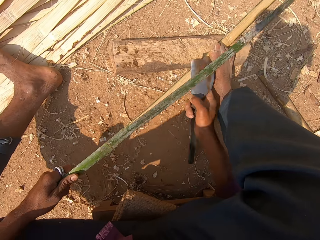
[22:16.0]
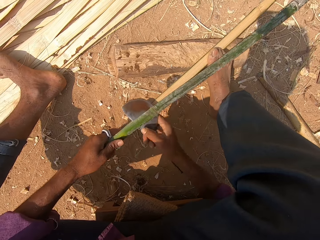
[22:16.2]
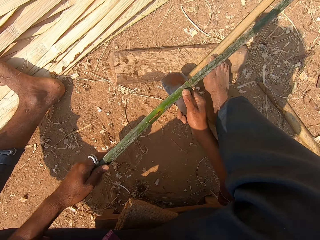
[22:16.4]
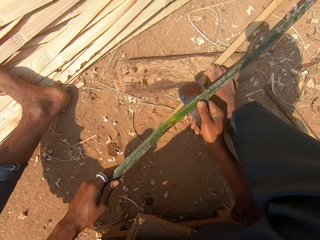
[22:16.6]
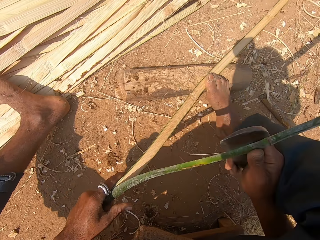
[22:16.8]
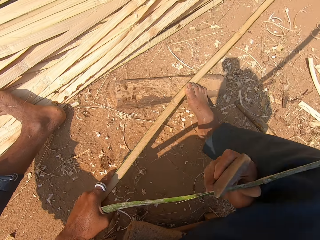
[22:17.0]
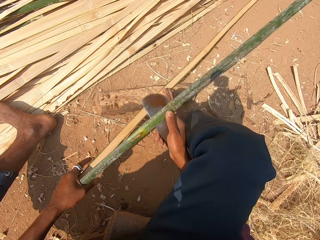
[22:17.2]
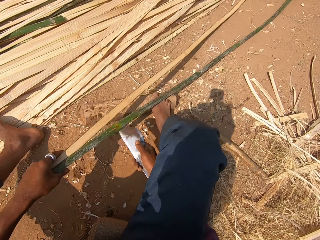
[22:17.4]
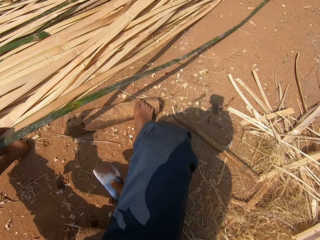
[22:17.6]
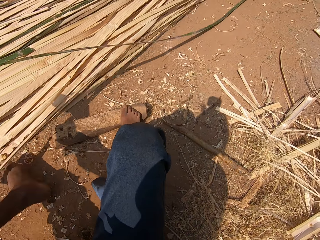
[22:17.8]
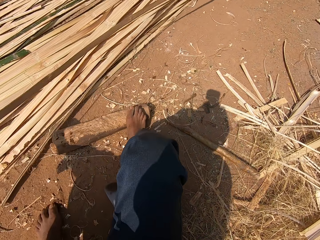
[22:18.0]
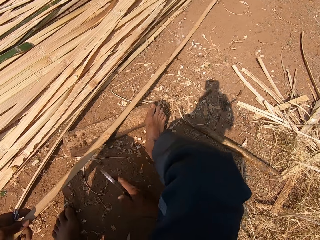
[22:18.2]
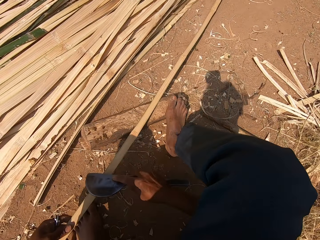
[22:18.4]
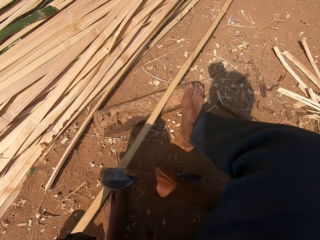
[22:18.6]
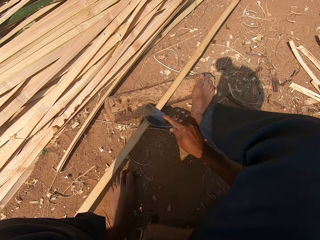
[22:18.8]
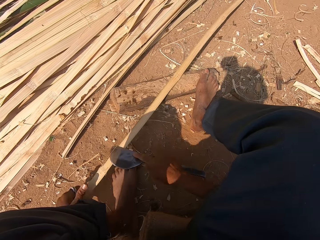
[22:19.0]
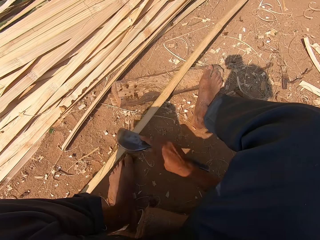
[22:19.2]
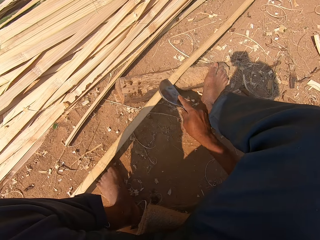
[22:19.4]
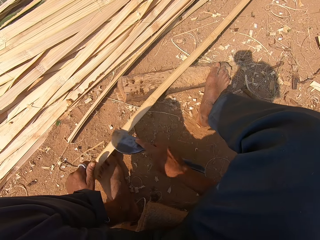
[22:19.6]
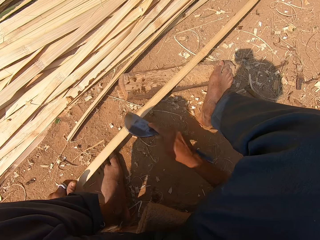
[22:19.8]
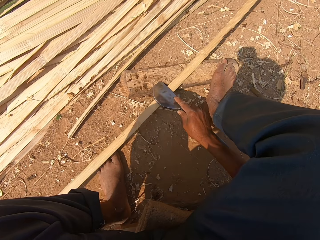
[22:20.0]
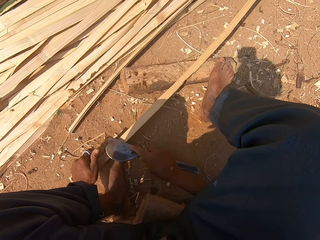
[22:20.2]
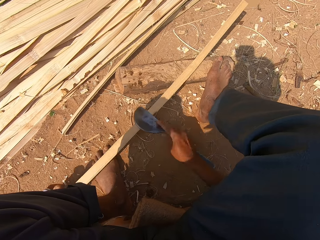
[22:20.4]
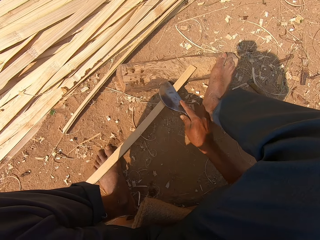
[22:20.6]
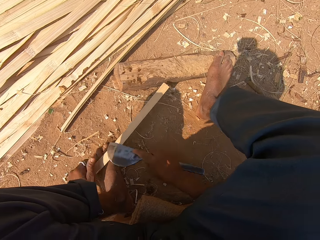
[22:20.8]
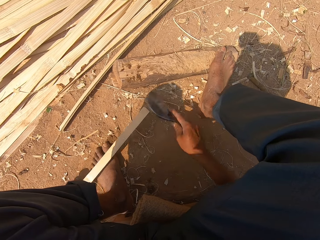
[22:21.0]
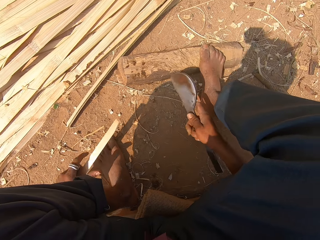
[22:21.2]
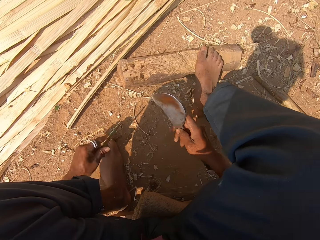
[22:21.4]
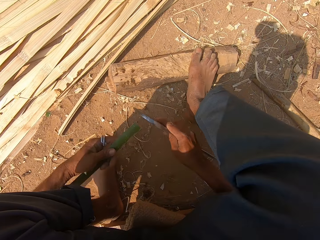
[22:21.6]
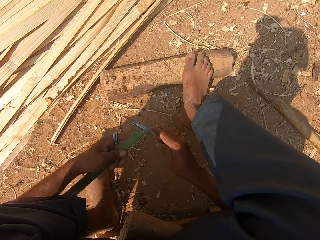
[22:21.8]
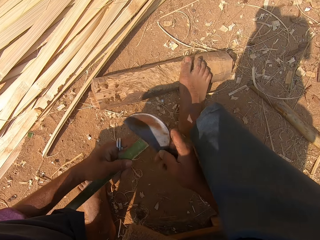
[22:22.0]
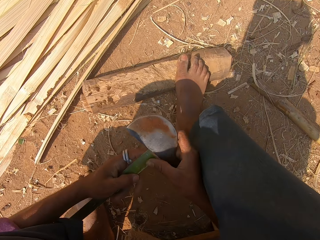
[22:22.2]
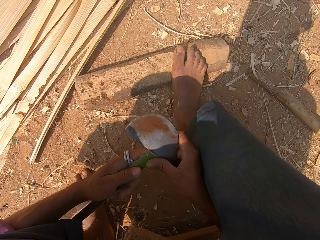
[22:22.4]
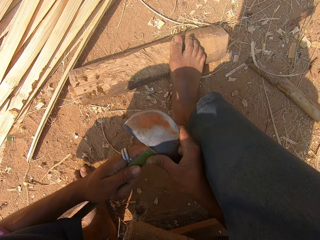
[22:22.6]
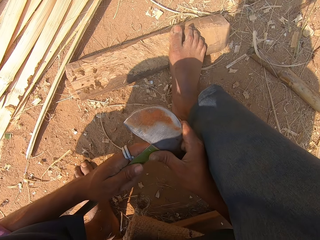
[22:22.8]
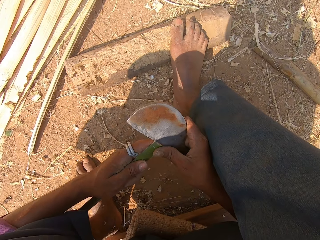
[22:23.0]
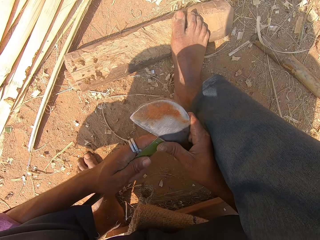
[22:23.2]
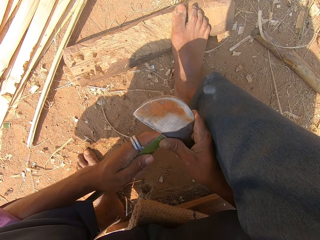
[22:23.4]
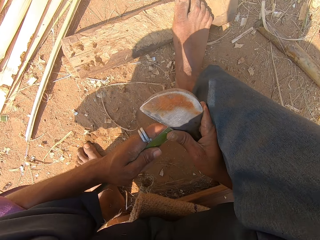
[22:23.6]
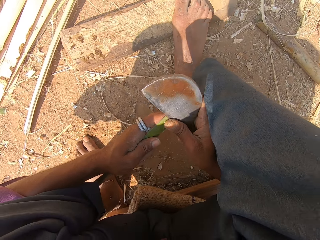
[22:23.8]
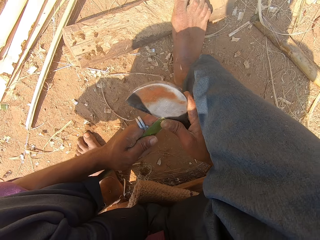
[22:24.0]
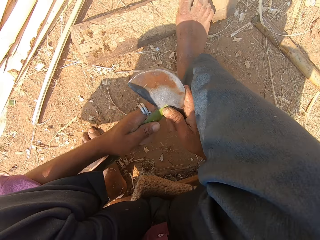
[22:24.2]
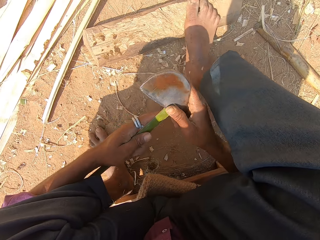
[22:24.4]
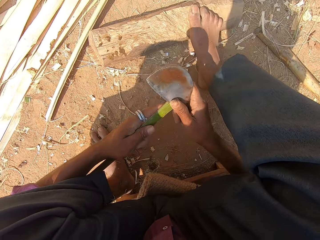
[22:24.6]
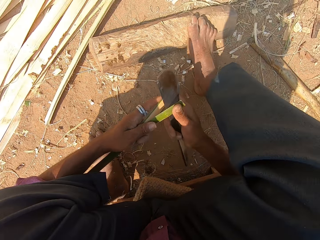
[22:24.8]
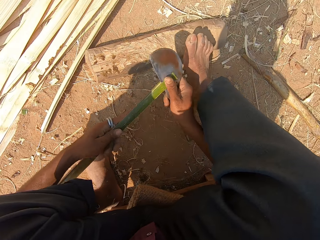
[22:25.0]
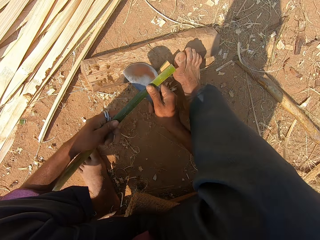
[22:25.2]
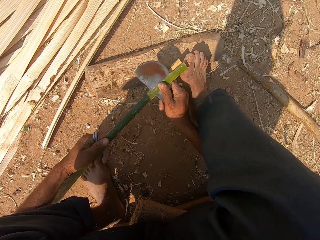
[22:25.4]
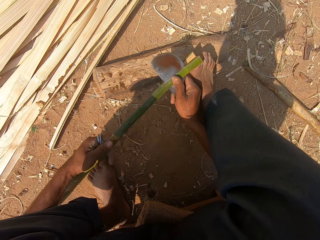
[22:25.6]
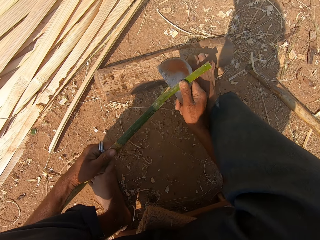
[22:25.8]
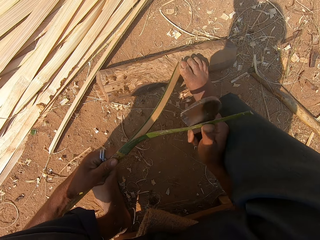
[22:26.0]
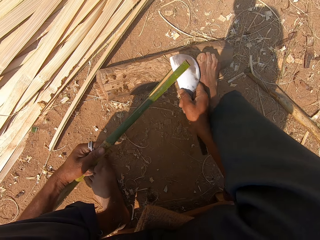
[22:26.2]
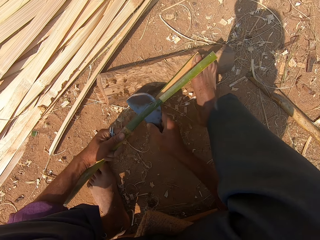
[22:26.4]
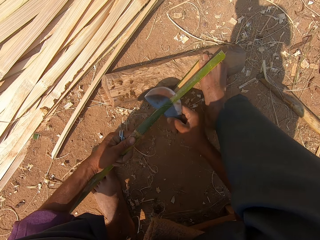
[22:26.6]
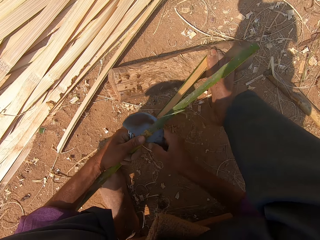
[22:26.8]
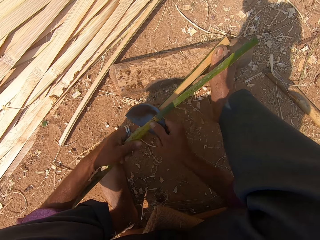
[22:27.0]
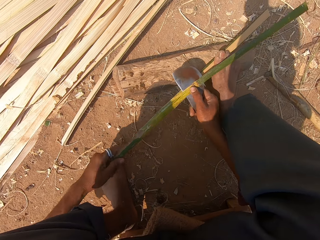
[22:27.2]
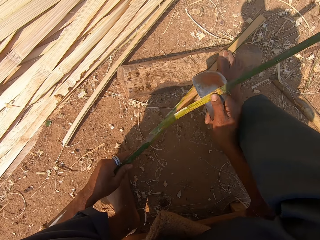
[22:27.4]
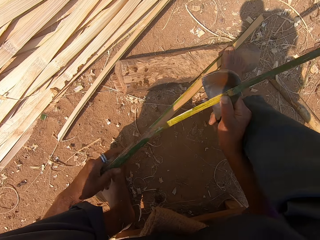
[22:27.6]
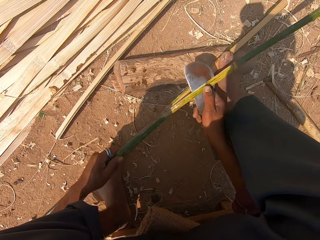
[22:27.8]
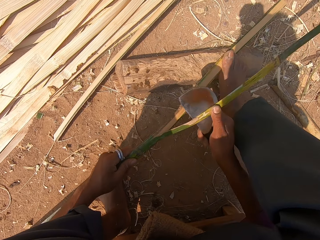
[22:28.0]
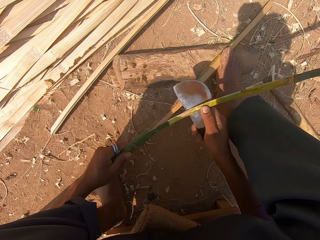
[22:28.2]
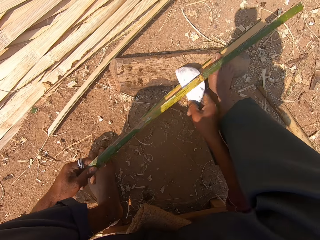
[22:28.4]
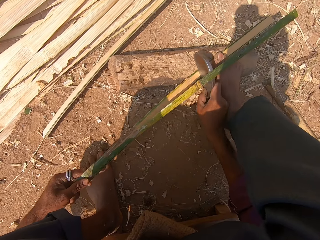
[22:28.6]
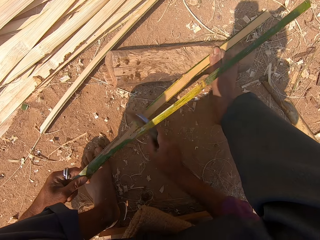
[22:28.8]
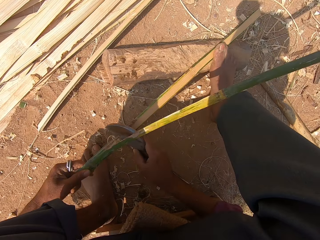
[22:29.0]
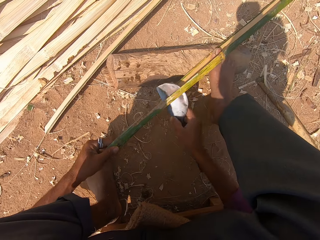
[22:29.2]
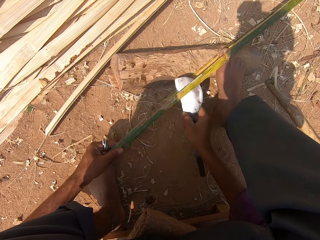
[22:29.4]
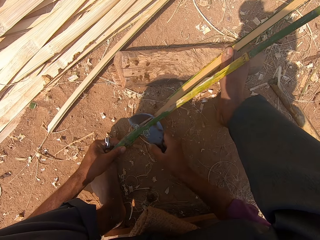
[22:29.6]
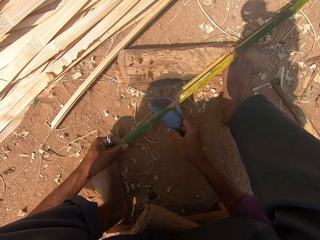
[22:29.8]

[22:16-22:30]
The camera wearer throws part of the bamboo stick. They peel the bamboo stick with a knife. They smoothen the bamboo stick. They hold the knife close to the bamboo stick. They cut the bamboo stick with the knife. They peel the bamboo stick.

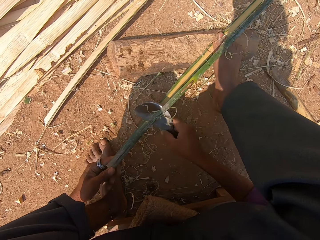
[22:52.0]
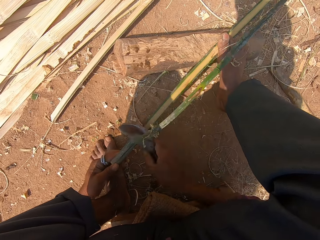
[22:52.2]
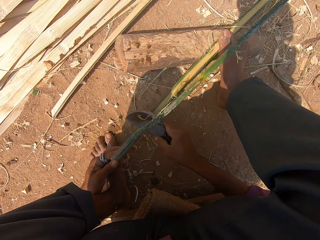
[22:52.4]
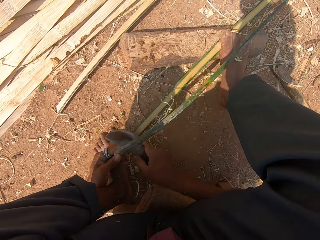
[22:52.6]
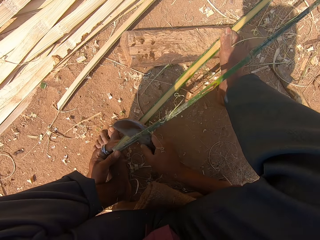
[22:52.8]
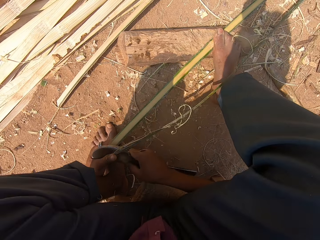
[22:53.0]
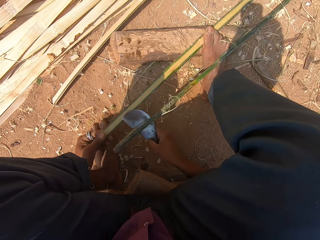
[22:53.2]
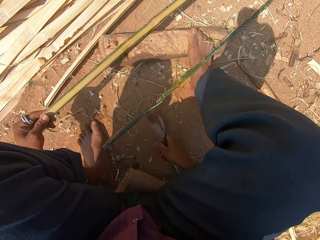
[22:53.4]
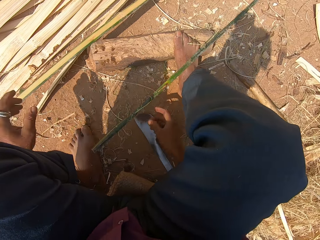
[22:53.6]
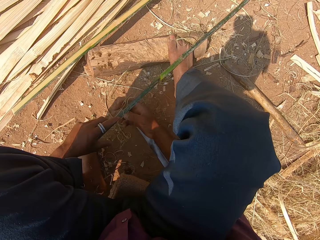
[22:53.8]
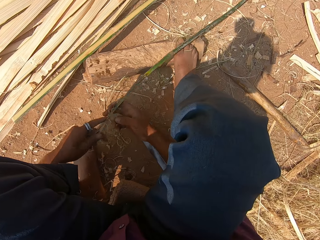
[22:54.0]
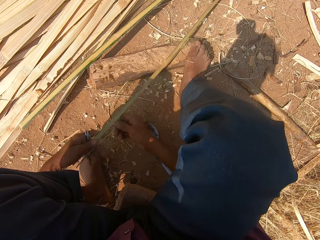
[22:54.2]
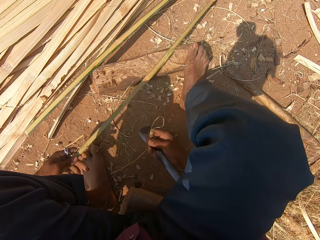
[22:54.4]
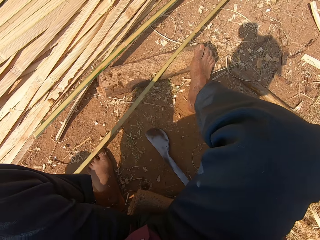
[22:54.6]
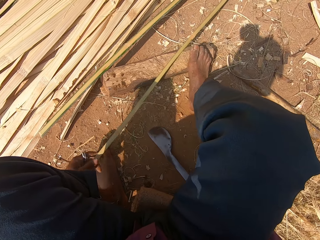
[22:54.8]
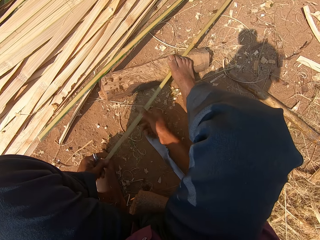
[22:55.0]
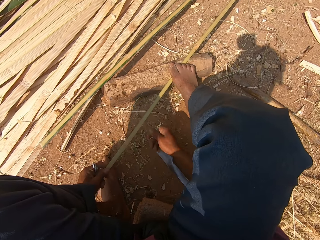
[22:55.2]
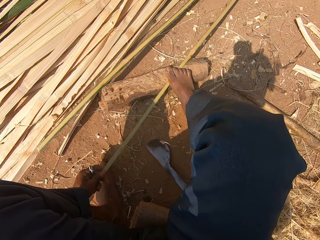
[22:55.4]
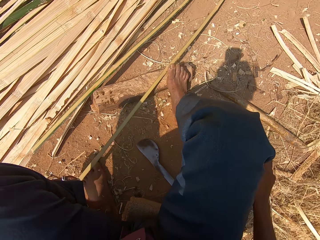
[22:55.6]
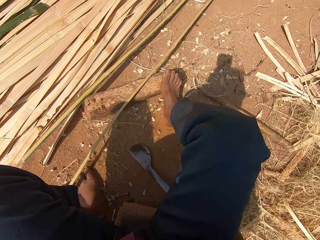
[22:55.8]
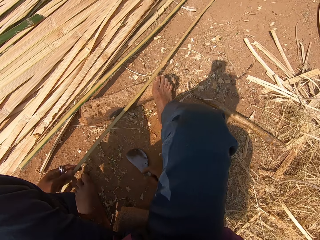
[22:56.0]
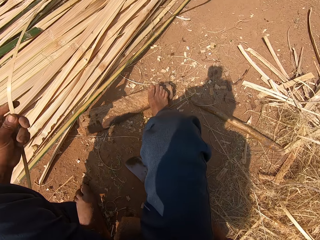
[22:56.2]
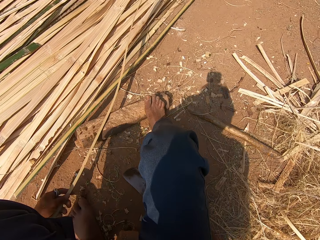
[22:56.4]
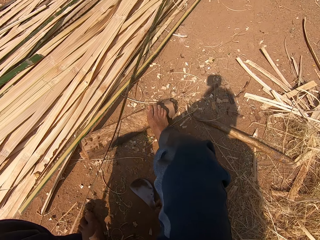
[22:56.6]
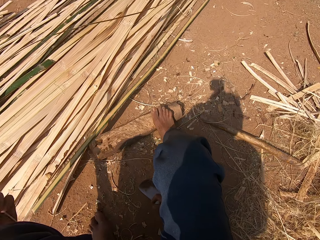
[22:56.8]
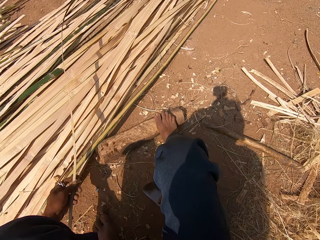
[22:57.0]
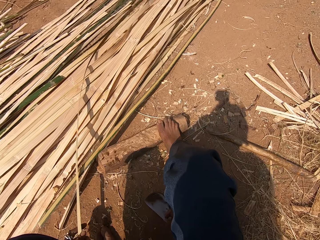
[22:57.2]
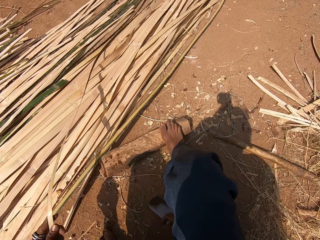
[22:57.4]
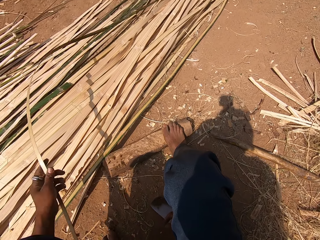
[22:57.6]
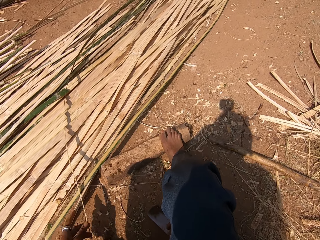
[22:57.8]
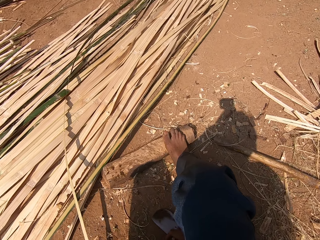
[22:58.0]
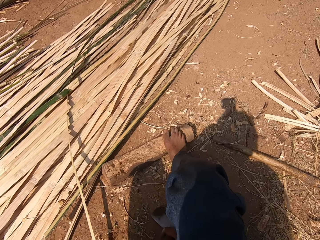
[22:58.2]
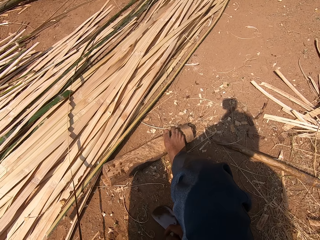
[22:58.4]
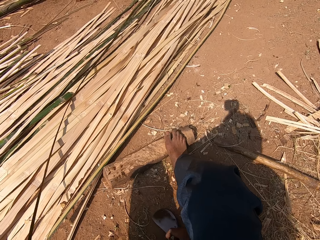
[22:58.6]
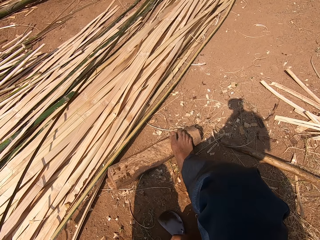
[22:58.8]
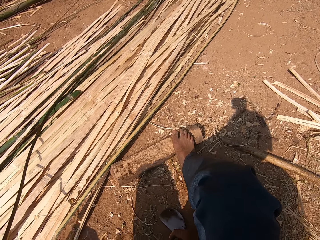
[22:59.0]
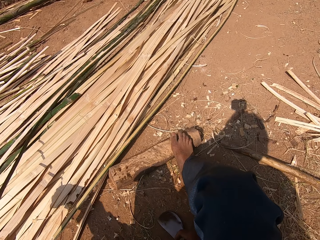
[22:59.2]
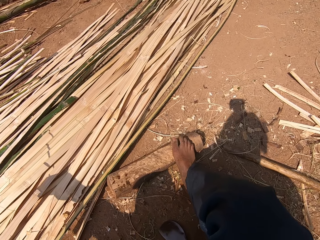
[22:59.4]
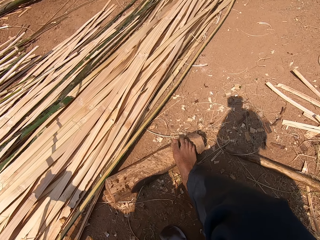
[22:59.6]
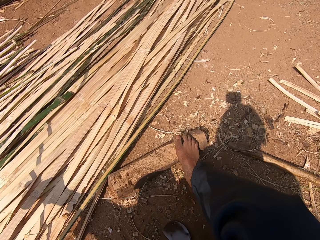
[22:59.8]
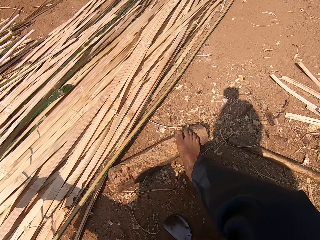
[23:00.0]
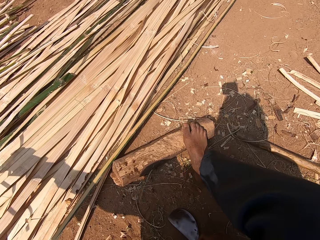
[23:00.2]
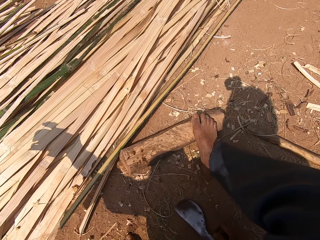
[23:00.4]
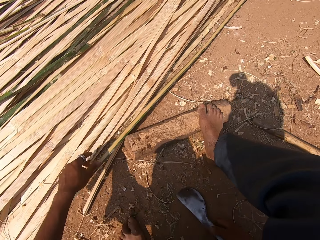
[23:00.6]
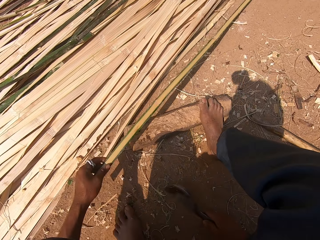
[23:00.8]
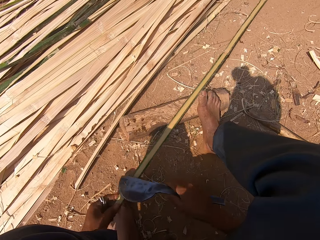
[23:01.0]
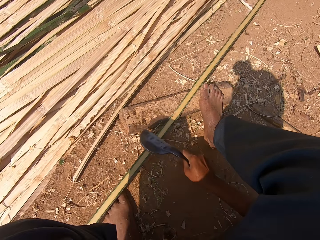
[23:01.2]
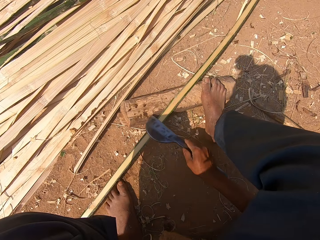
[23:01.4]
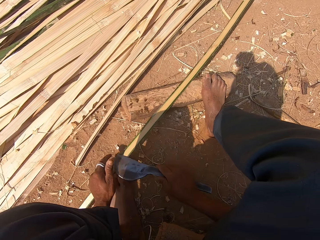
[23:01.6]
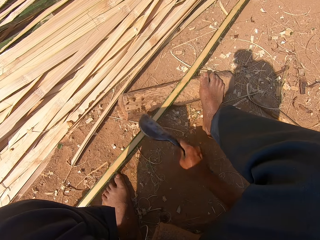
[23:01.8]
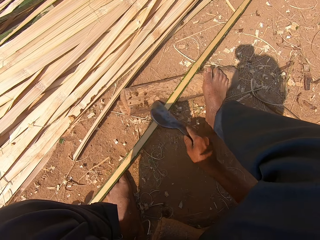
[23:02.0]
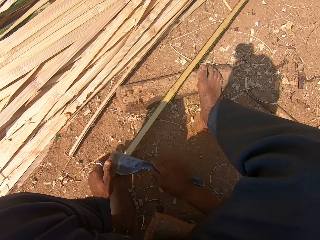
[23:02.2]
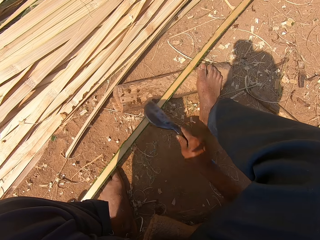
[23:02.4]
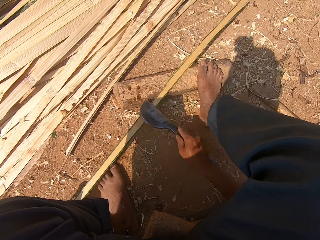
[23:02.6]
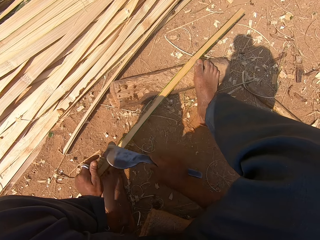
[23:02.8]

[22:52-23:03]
The camera wearer puts the piece of bamboo stick on the ground. He holds the piece of bamboo stick with his hands. He removes the remaining bamboo. He places the bamboo on the ground. He picks up the knife on the ground. He picks up the bamboo. He smoothens the bamboo stick with the knife. He removes the remaining bamboo.
